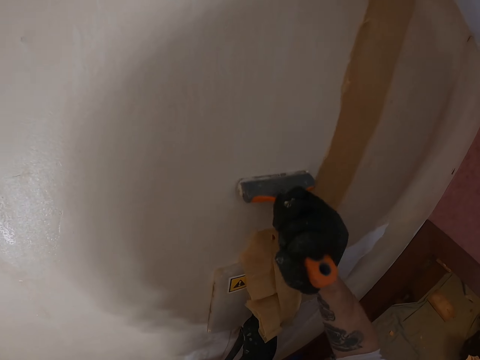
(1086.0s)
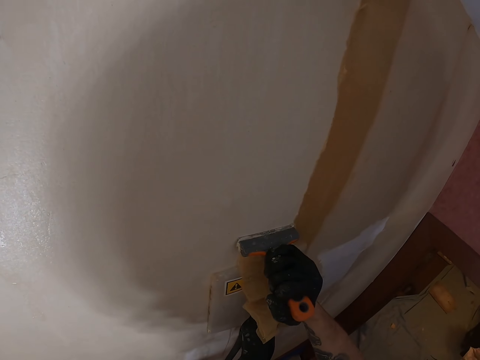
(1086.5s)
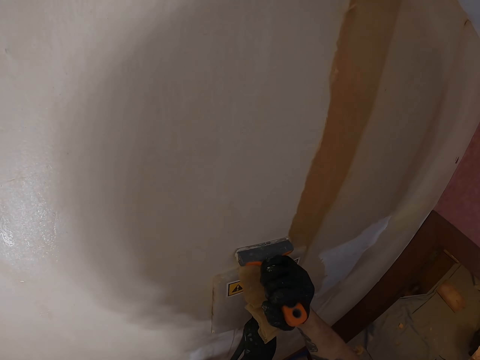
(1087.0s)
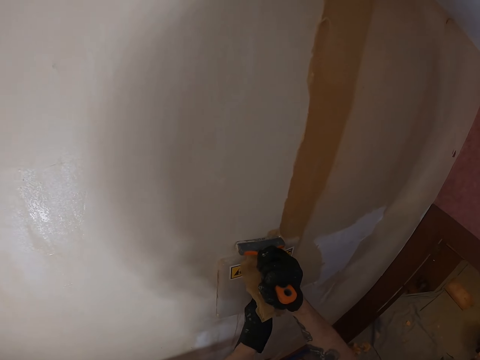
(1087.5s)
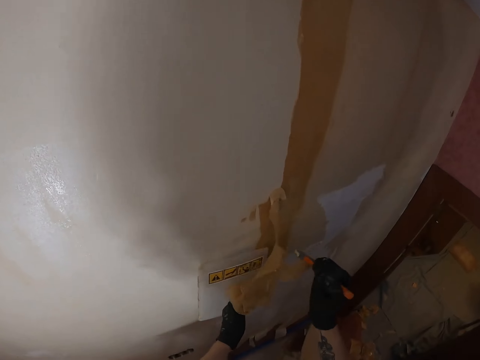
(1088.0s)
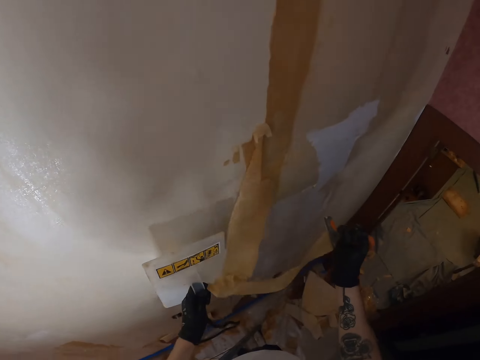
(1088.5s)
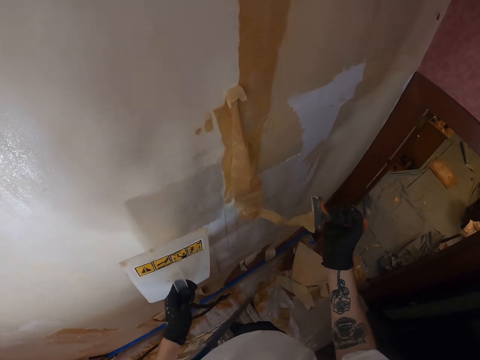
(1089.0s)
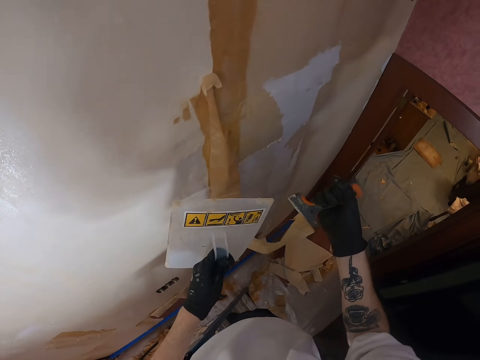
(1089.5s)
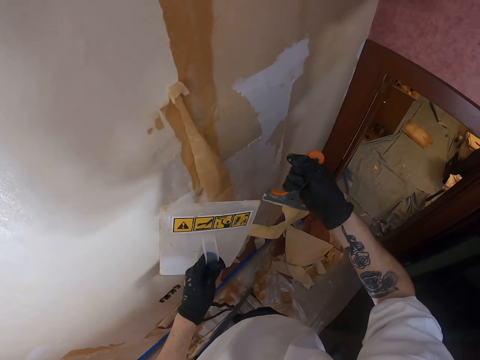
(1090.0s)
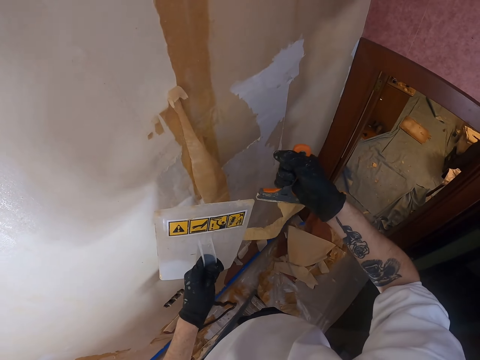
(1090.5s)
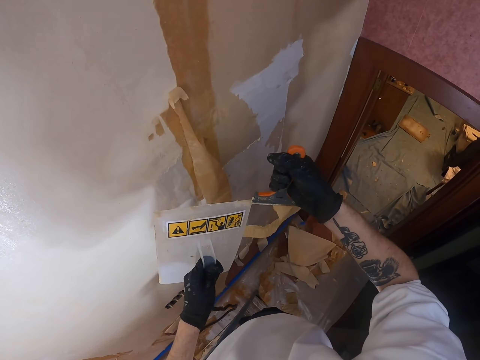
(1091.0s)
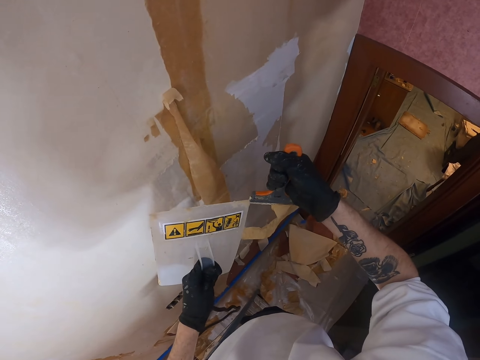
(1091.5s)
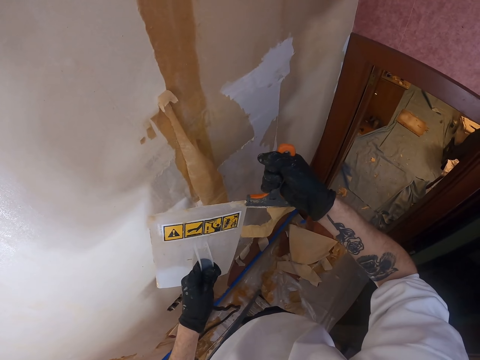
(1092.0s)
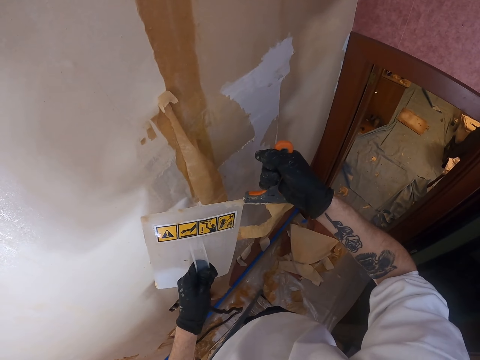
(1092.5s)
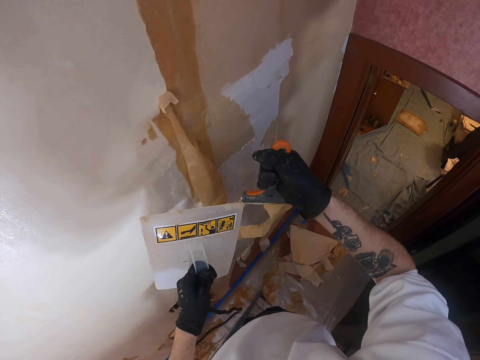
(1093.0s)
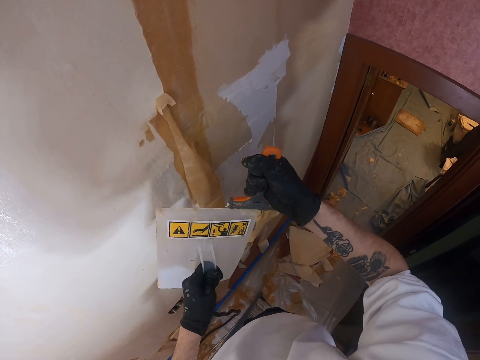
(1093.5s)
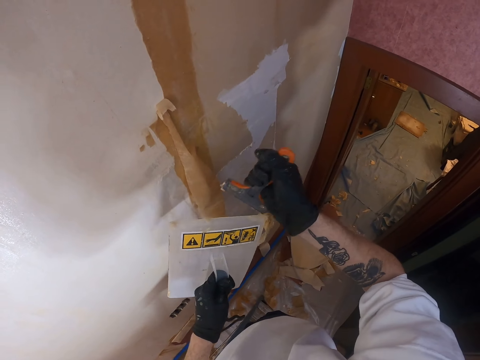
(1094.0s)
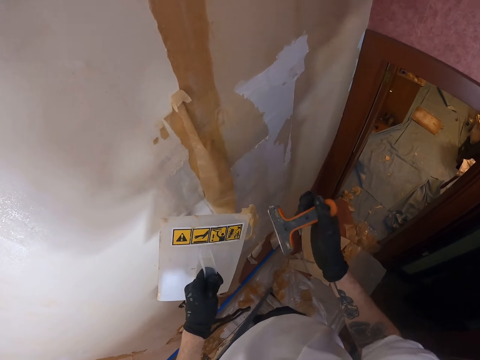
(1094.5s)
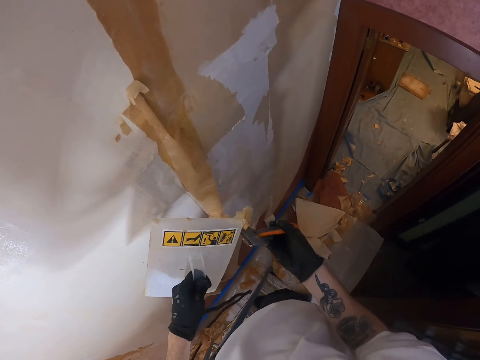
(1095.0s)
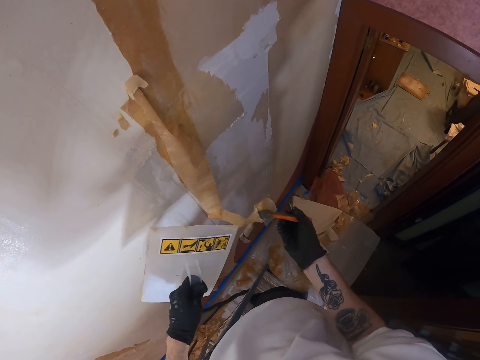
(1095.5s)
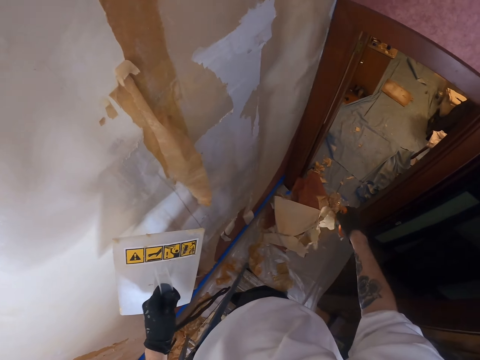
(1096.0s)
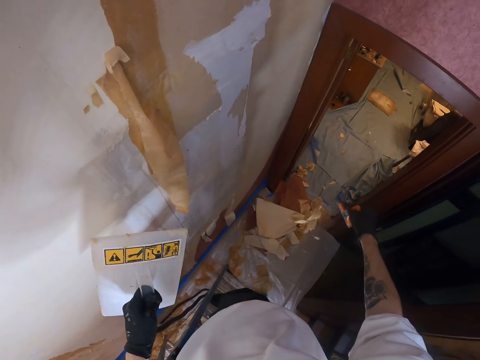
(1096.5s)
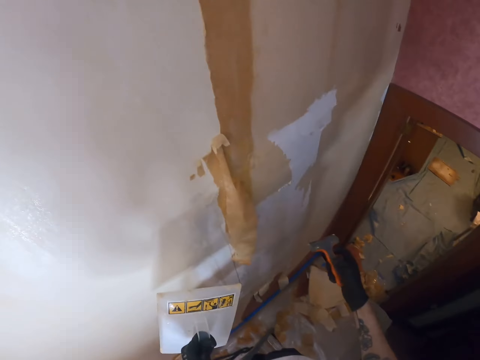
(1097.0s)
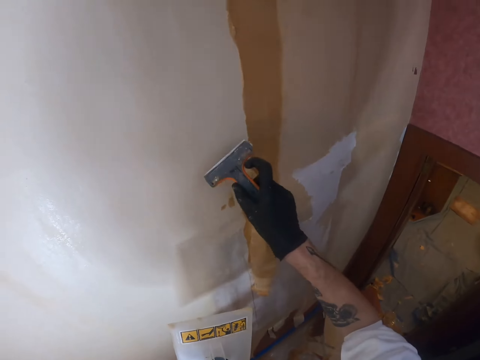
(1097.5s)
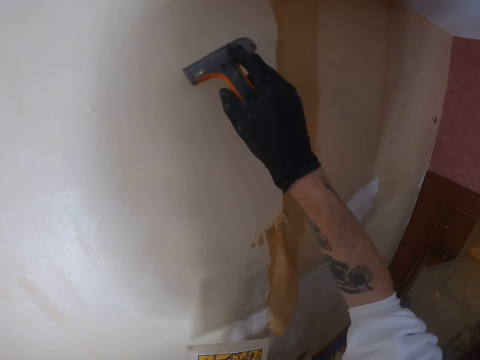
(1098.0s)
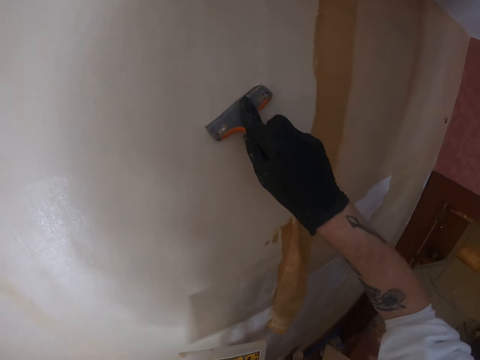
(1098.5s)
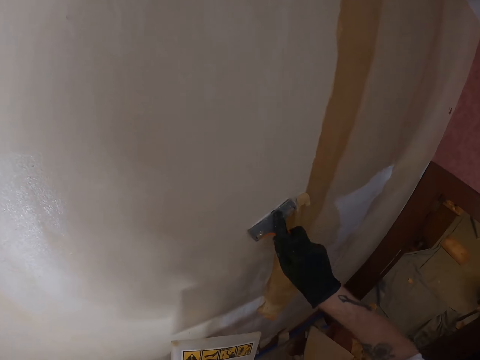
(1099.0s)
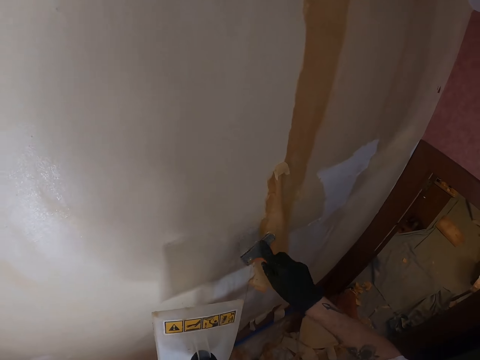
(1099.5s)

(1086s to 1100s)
The camera wearer removes the float from the wall. They move both hands. They lift the plastic float. They remove paint from the scraper. They move the right hand. They remove paint from the plastic float. They remove paint from the scraper. They lift the right hand. They rub the scraper on the wall. They remove wallpaper from the wall using a scrubber.

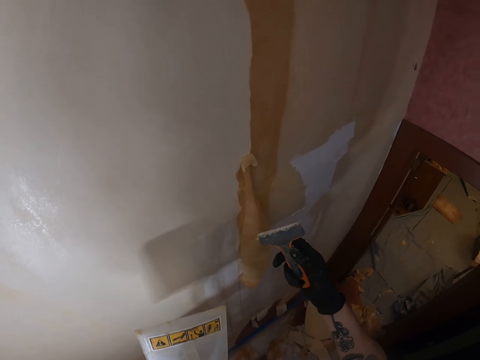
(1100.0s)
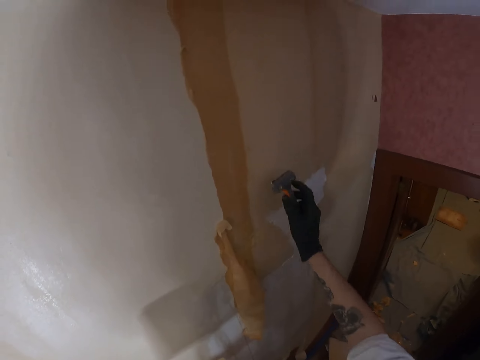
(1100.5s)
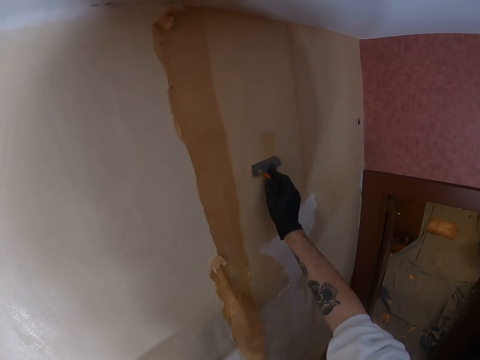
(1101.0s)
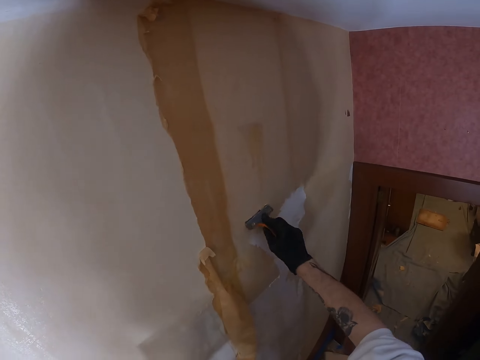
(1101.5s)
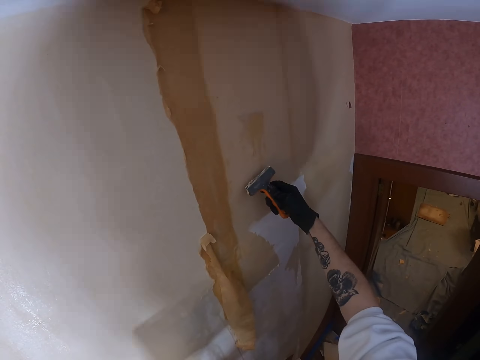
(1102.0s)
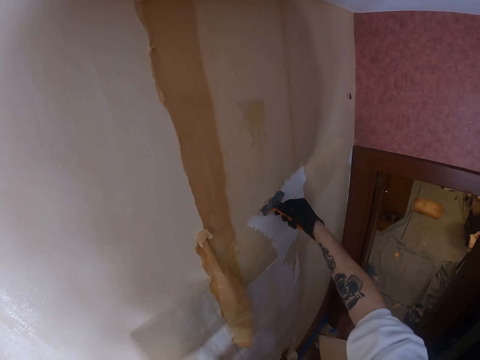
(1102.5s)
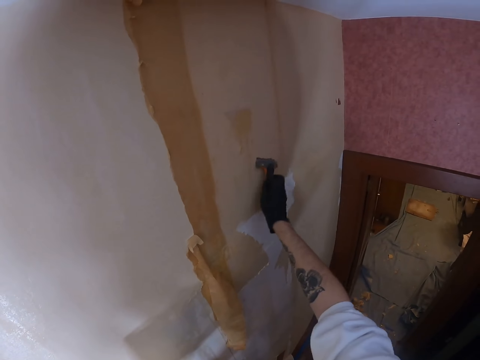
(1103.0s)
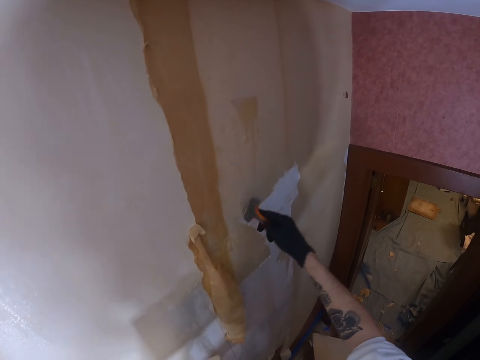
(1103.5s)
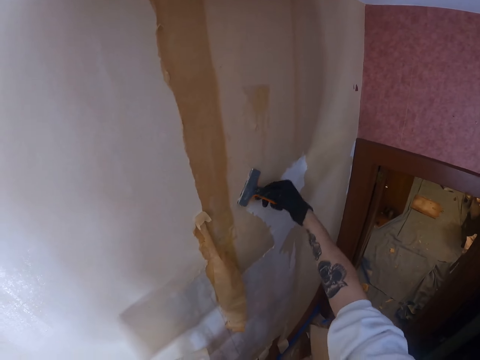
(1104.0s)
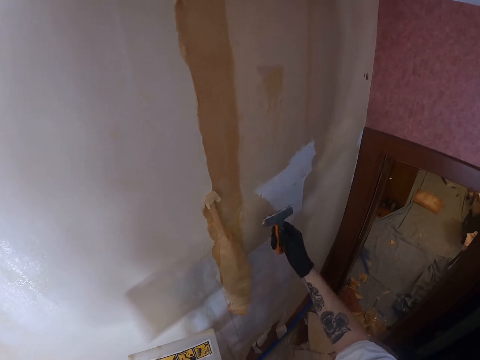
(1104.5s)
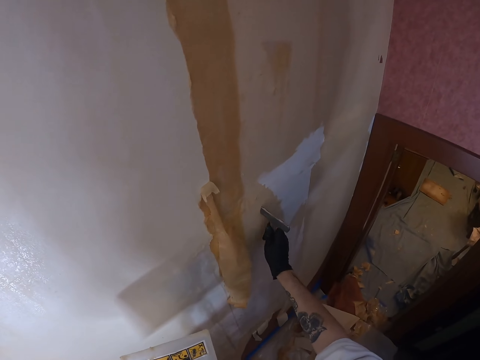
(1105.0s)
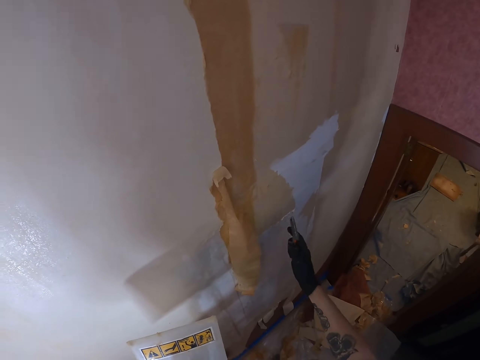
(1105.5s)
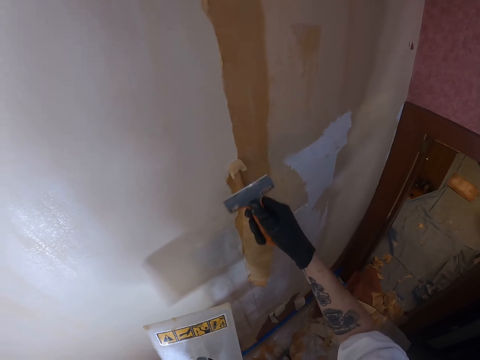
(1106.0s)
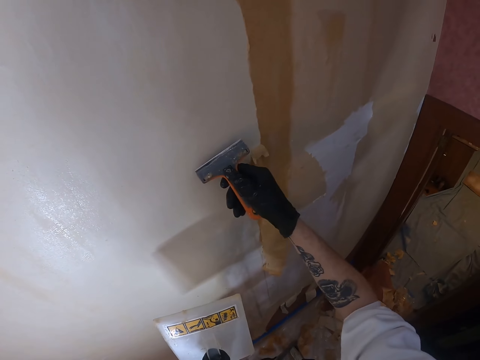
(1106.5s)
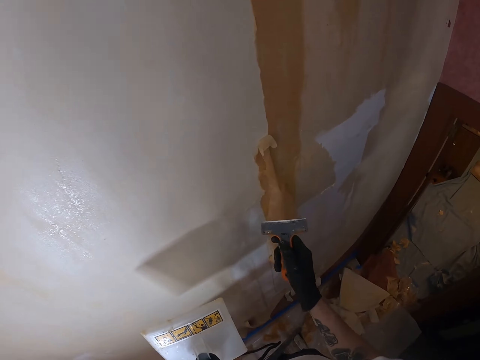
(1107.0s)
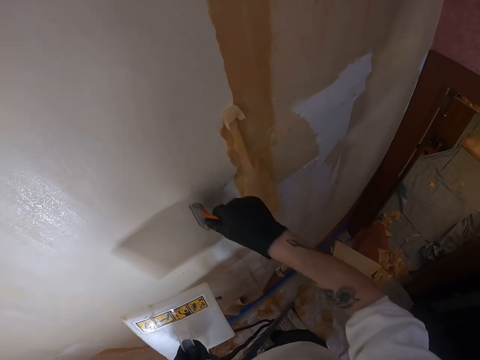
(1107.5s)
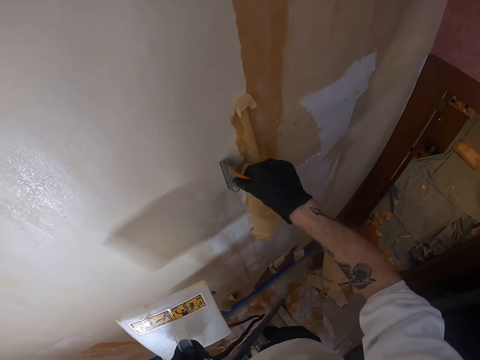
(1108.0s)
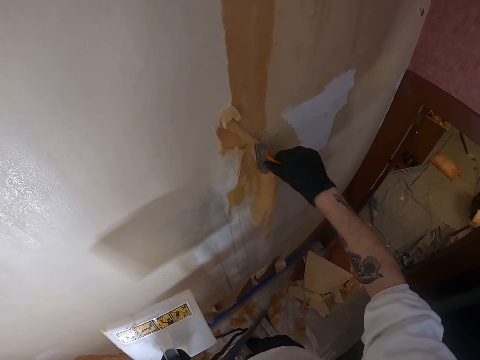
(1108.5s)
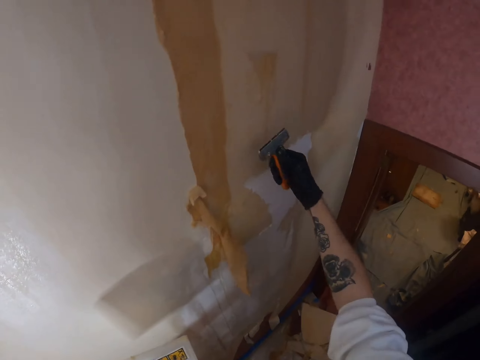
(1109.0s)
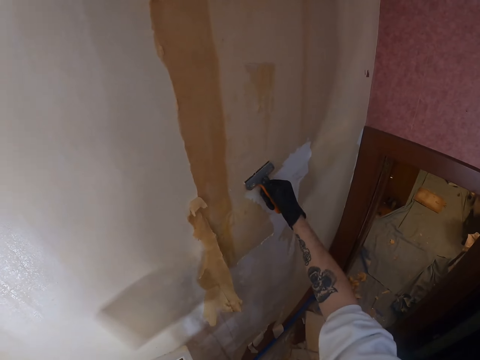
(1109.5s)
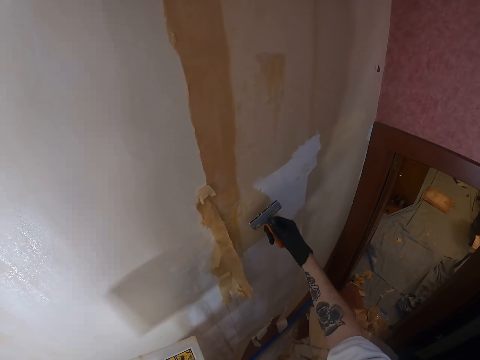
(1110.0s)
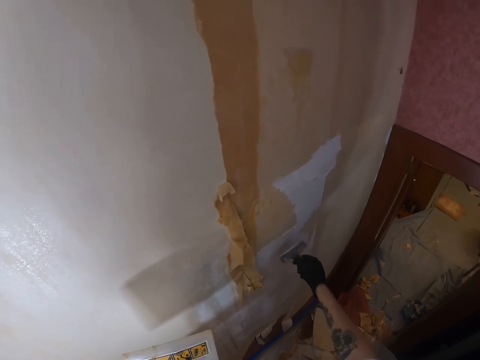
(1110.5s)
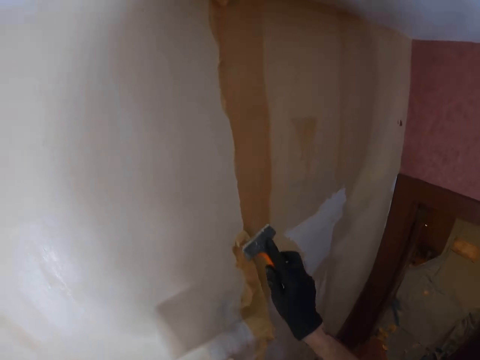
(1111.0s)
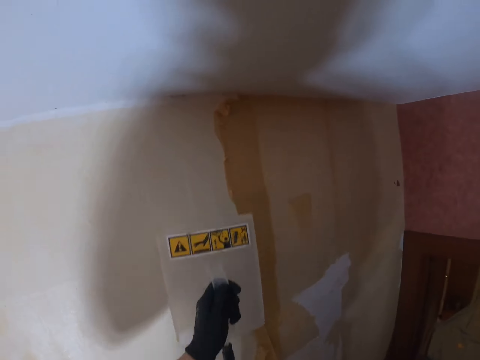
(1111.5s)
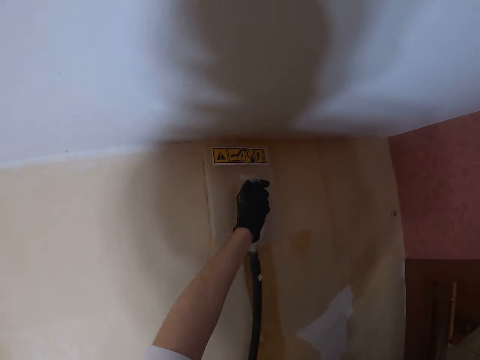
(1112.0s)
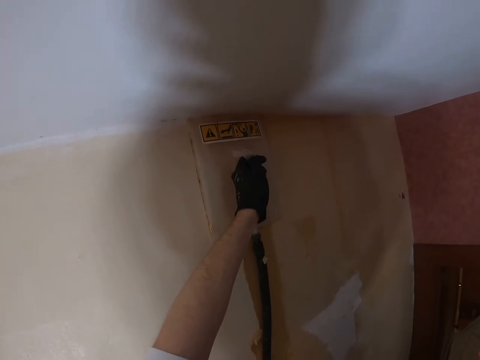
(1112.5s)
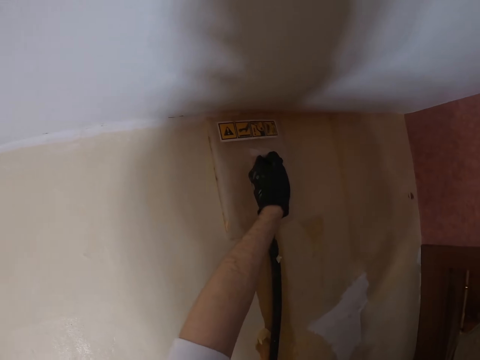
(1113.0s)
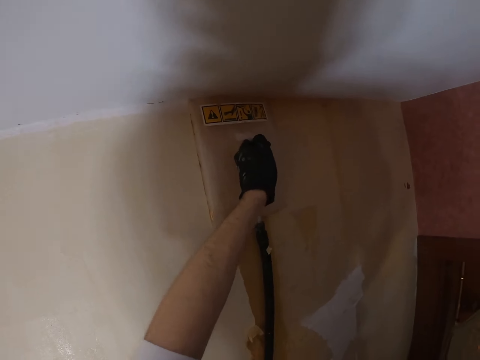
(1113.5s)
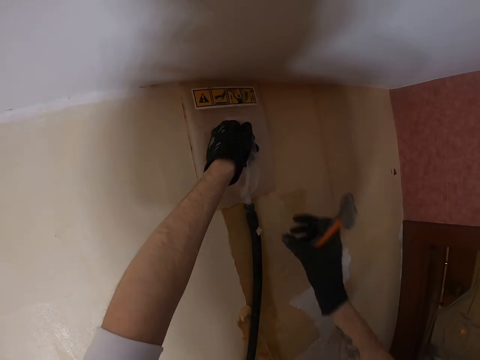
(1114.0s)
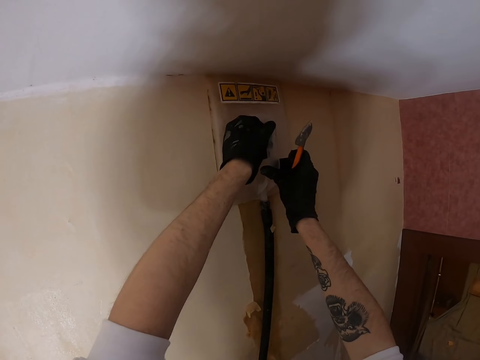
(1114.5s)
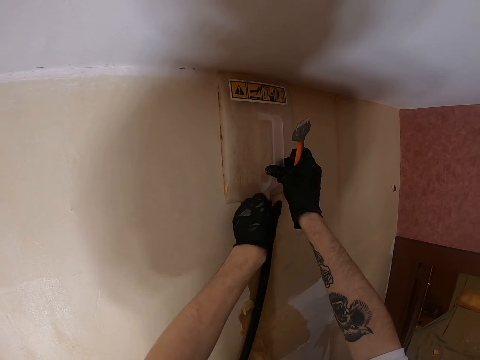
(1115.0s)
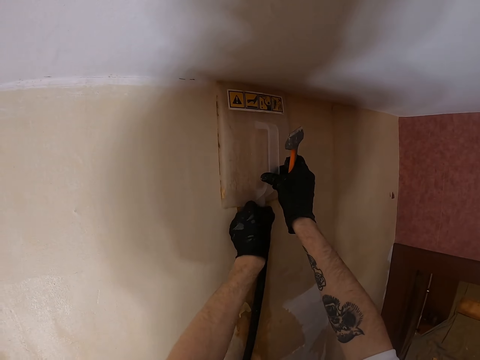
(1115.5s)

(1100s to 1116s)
The camera wearer looks at the scraper. They lift the right hand. They rub the scraper on the wall. They turn the scraper. They rub the scraper on the wall. They turn the scraper. They lift the right hand. They rub the scraper on the wall. They move back the right hand. They rub the scraper on the wall. They lift the right hand. They rub the scraper on the wall. They lift the right hand. They lift the plastic float. They place the plastic float on the wall. They hold a wallpaper steamer at the wall. They move the plastic float on the wall. They lift the right hand. They hold the wallpaper steamer at the wall with both hands. They touch the plastic float with both hands. They move the left hand.
